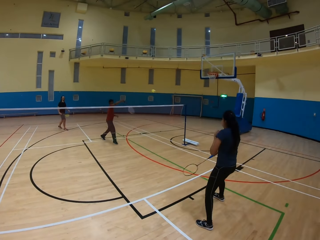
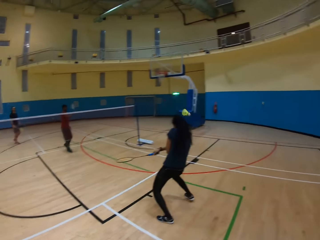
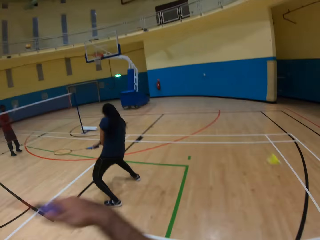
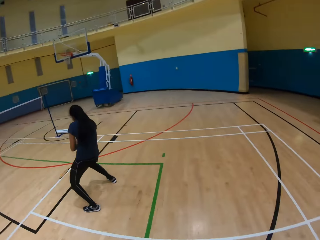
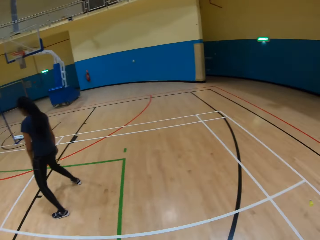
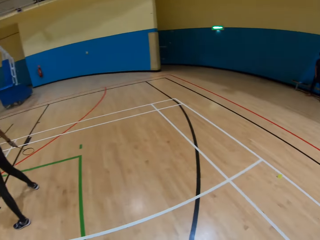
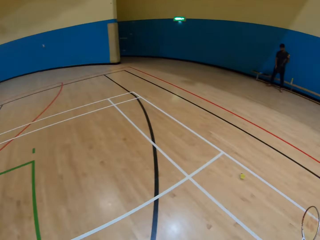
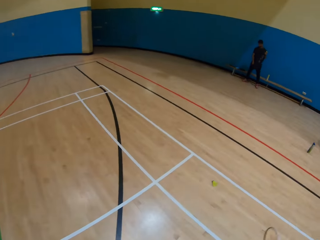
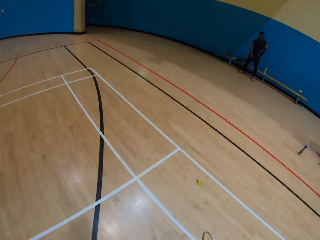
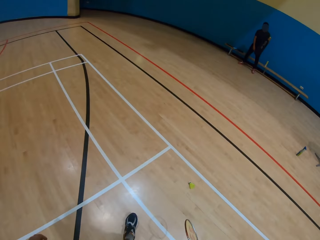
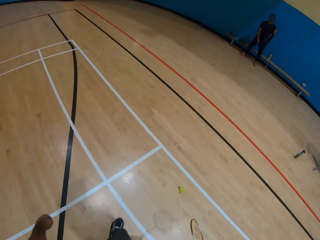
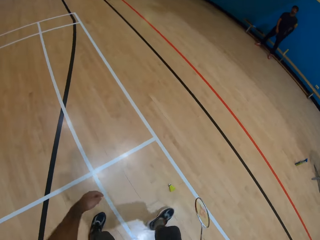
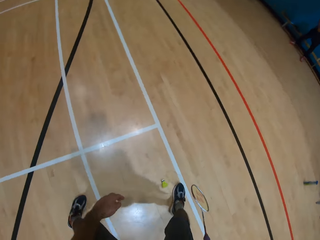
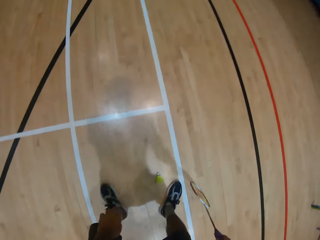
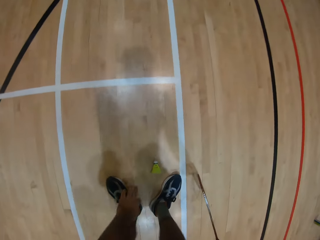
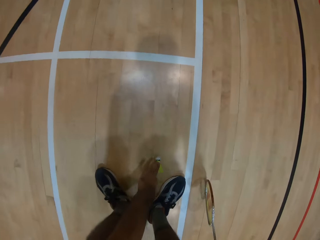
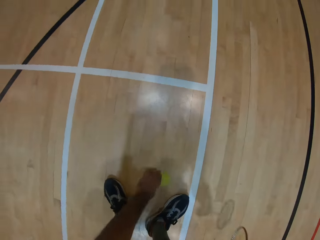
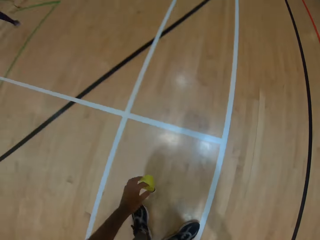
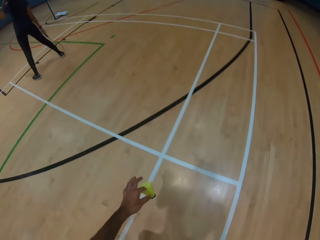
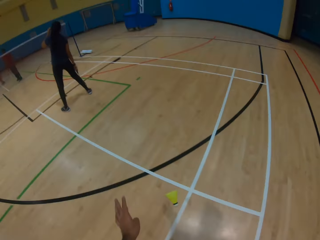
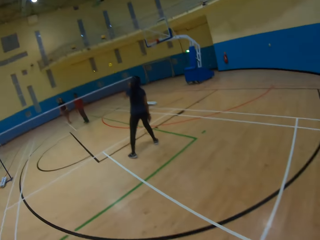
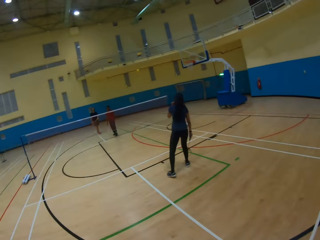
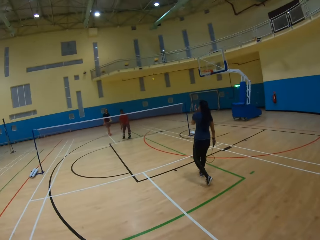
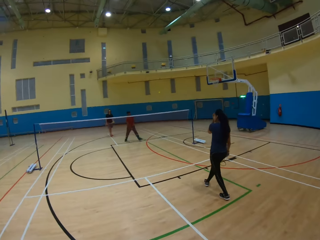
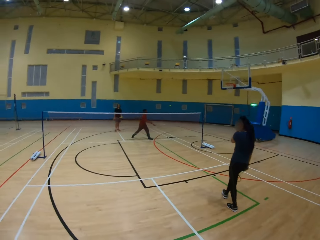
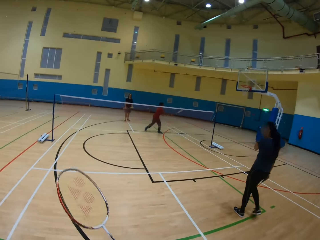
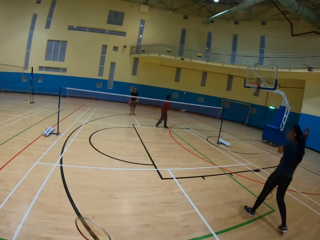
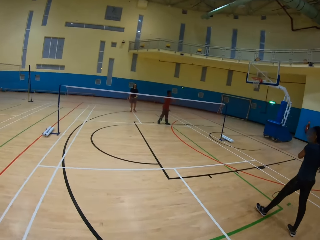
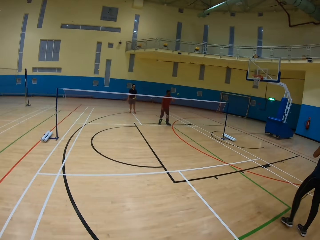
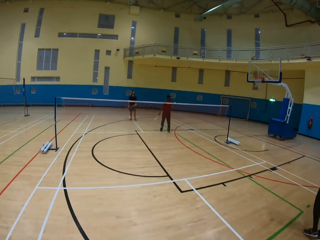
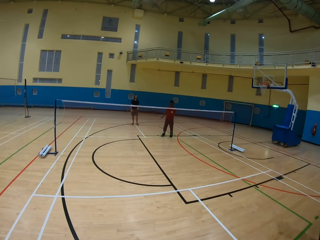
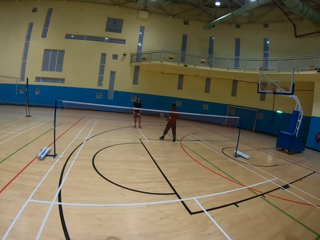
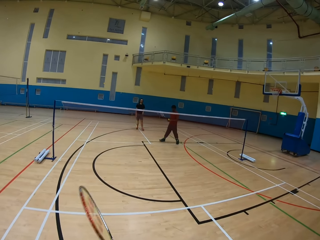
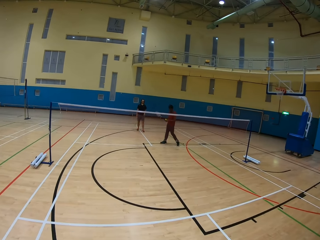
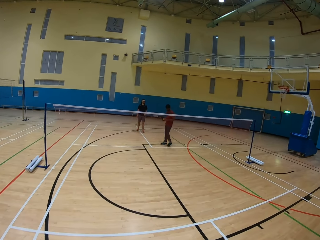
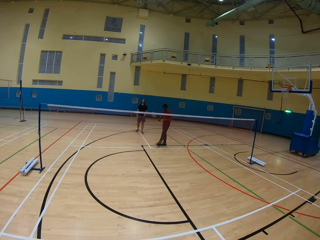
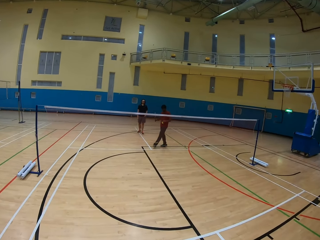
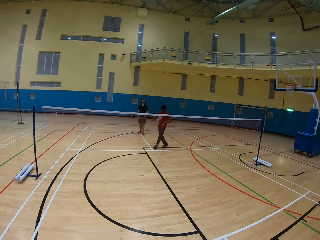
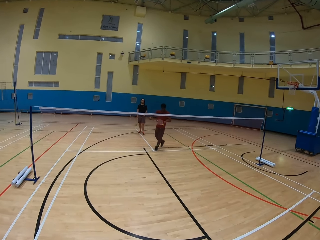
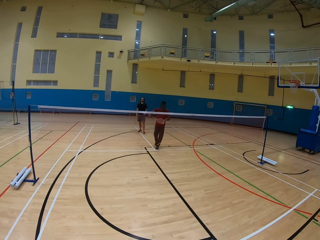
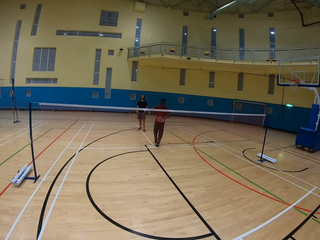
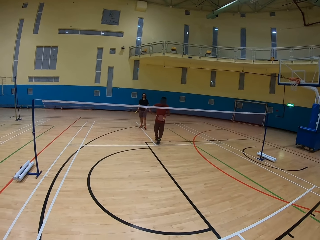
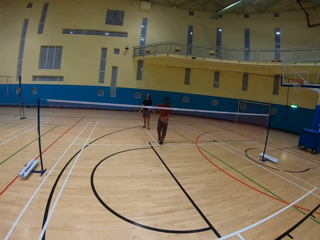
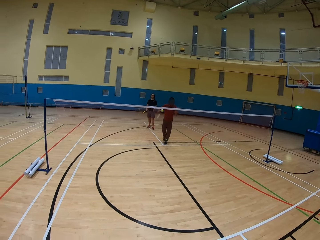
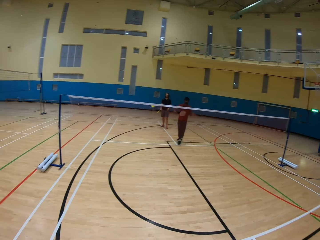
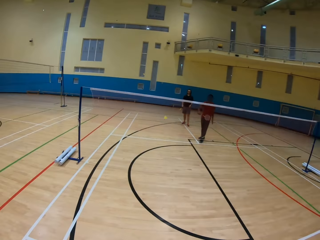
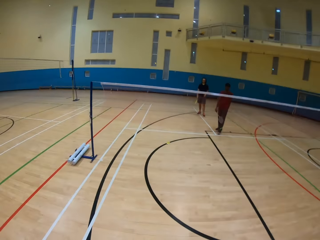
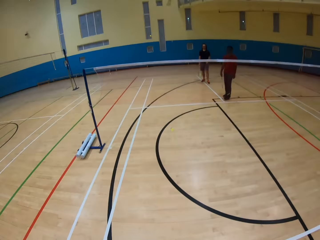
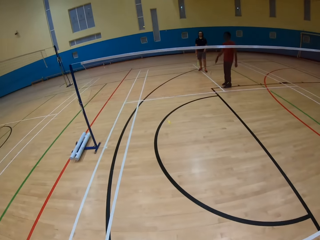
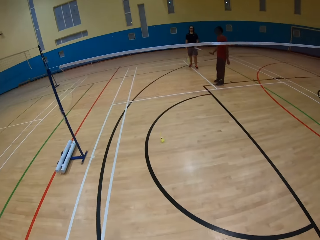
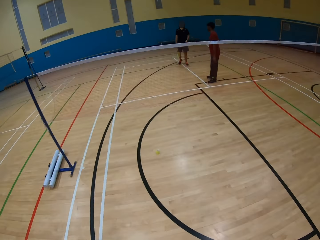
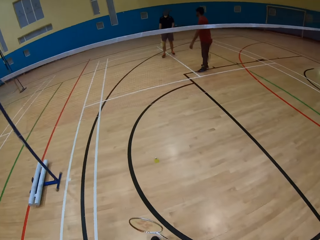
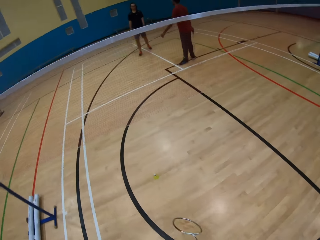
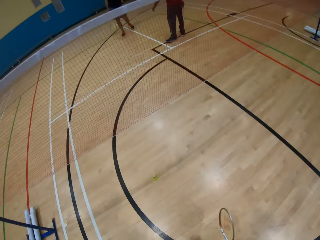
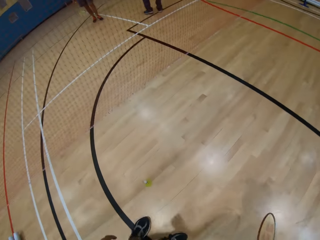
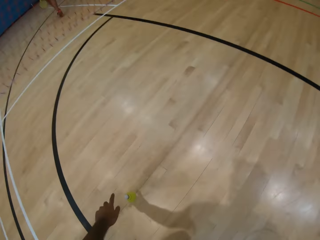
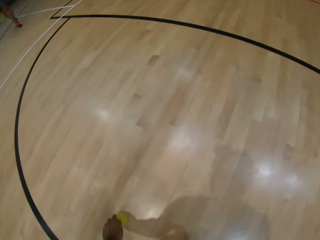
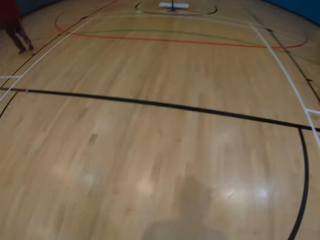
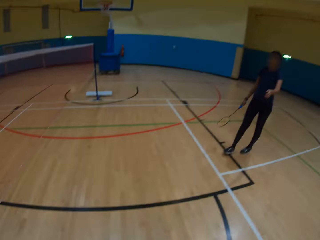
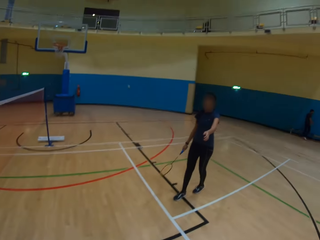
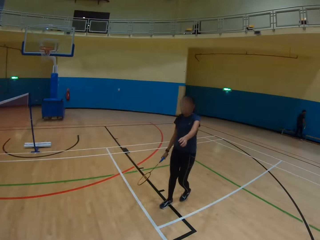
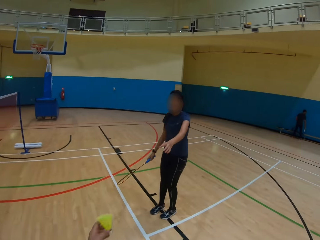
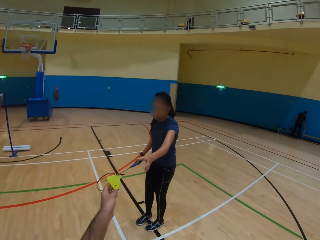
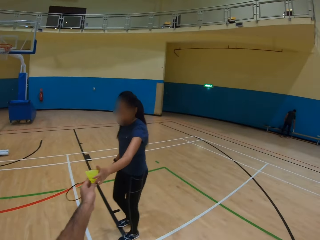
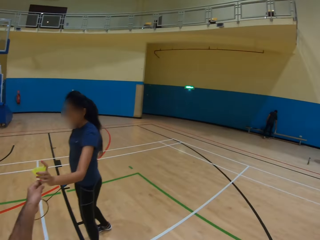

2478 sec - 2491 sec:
A man hits the shuttlecock or ball using a bat. The camera wearer picks up the shuttlecock. They hit the shuttlecock. A woman throws the ball using a bat. The camera wearer hits the shuttlecock. Another woman hits the shuttlecock. The camera wearer walks around. They pick the shuttlecock.

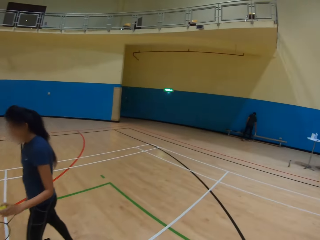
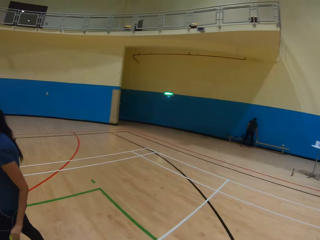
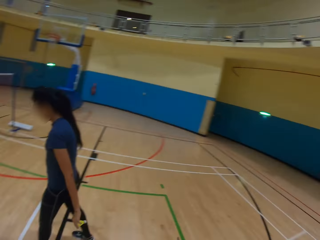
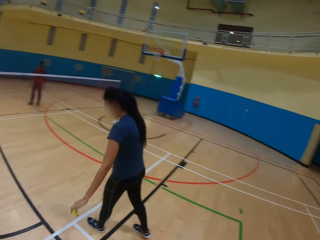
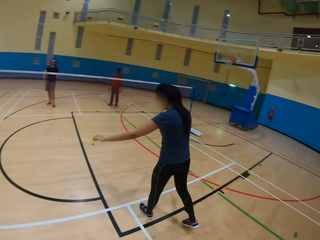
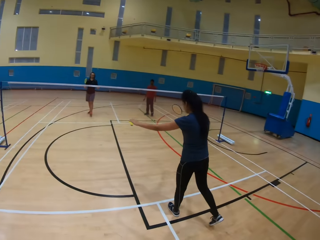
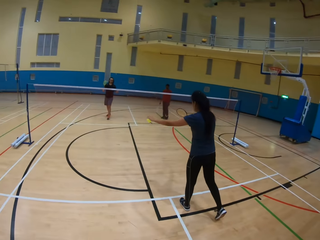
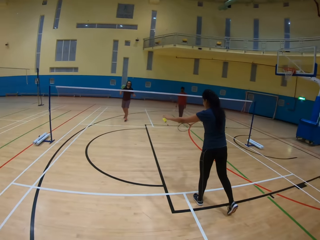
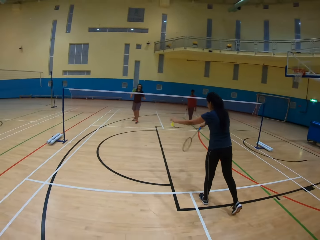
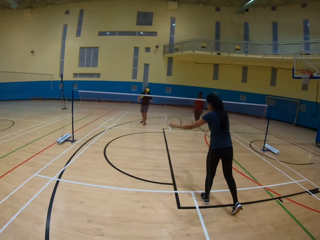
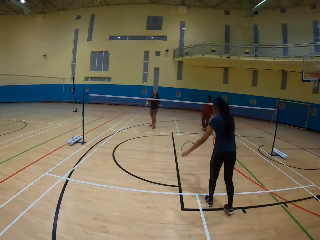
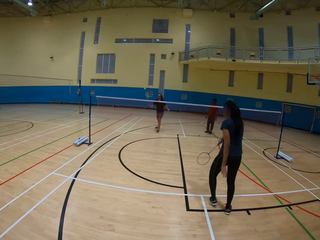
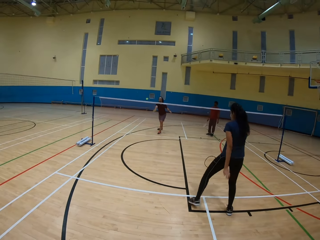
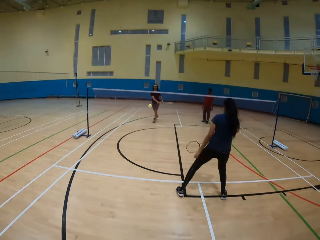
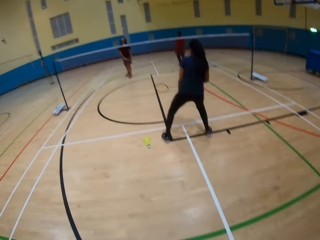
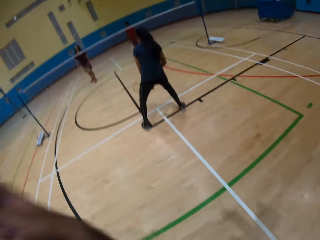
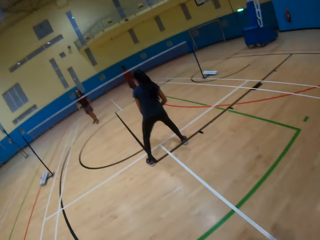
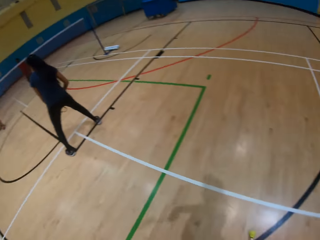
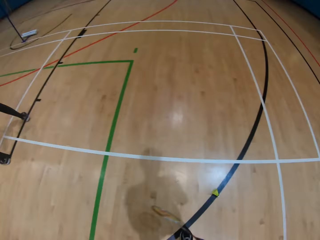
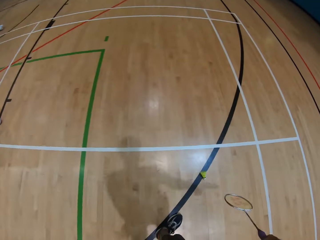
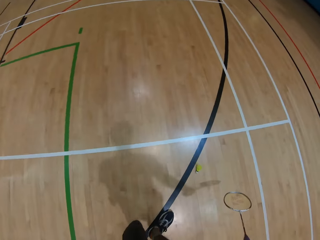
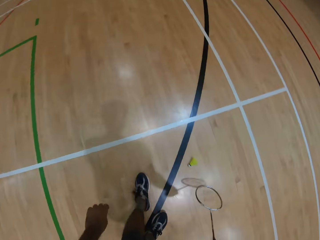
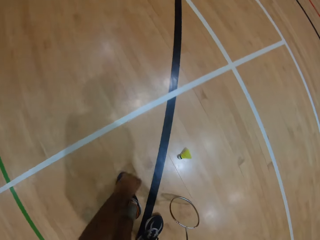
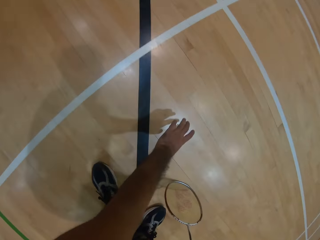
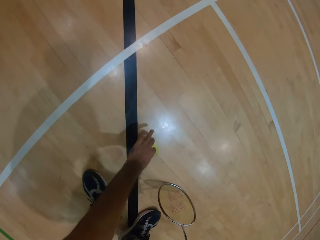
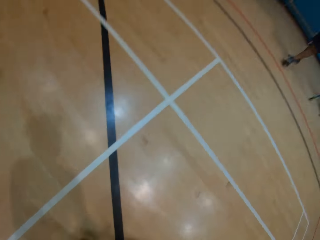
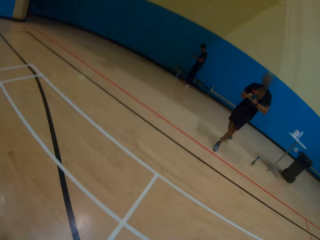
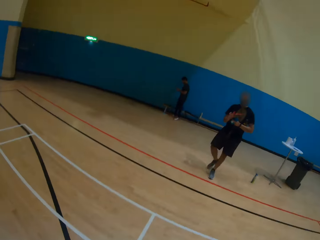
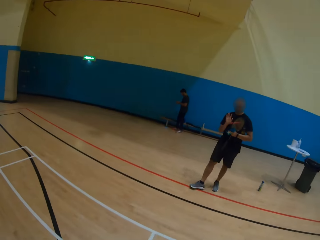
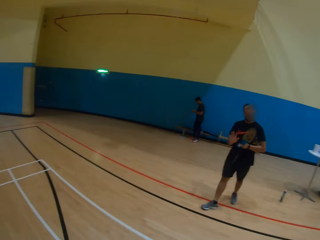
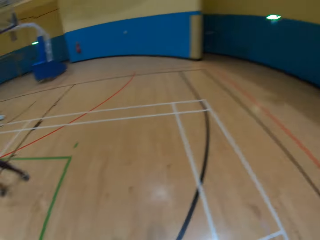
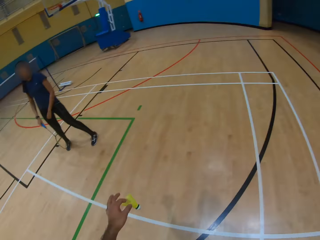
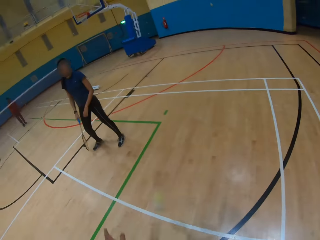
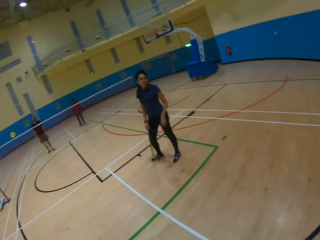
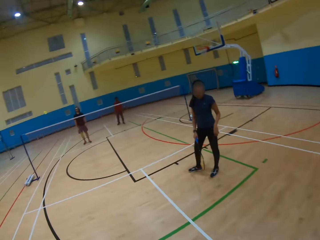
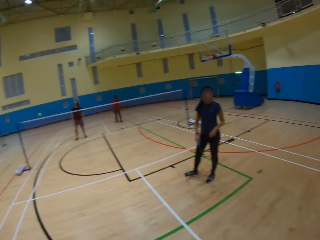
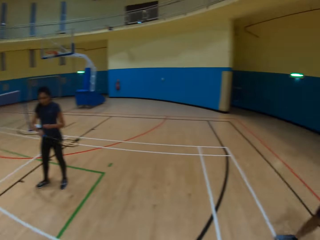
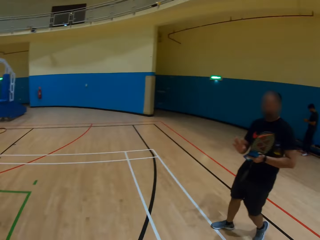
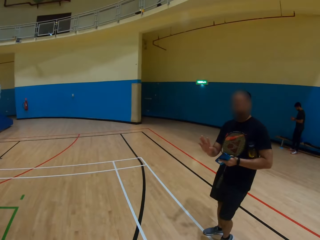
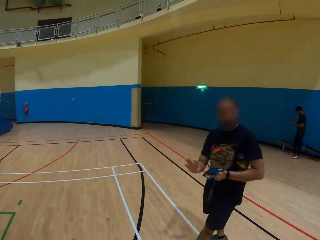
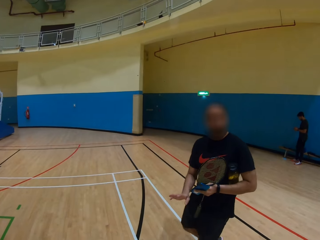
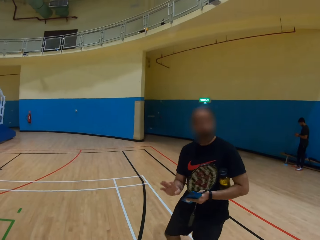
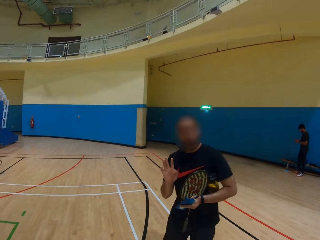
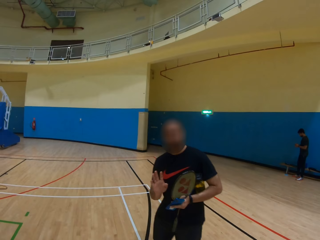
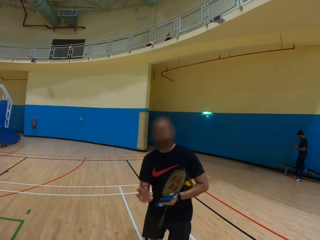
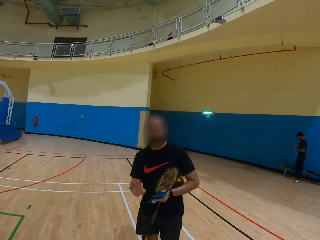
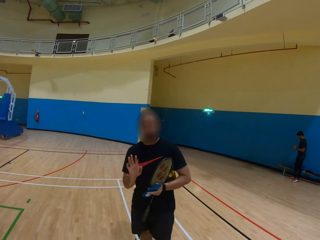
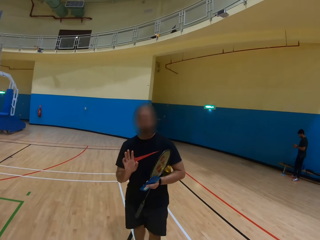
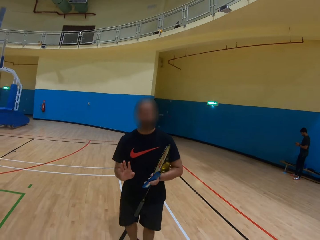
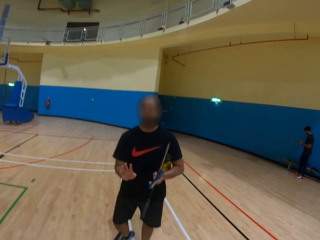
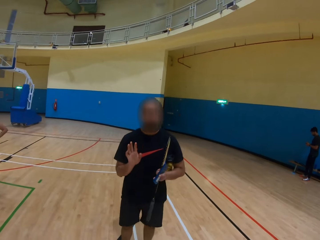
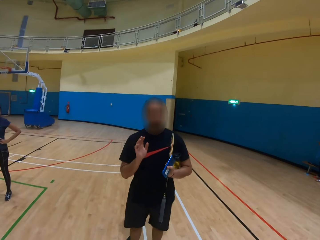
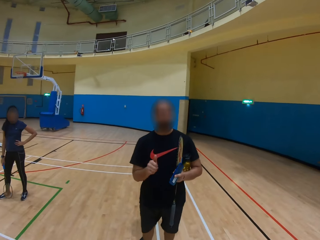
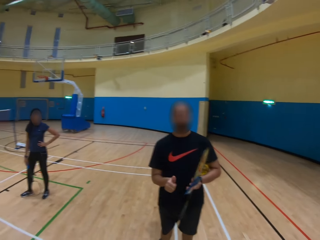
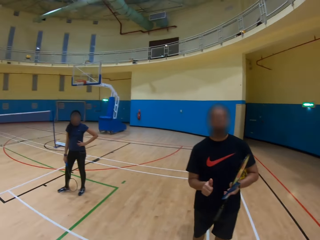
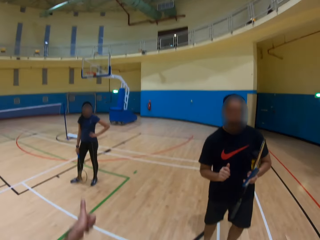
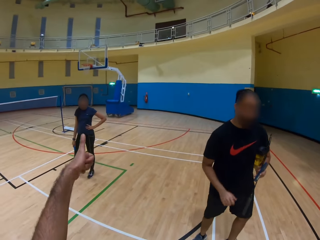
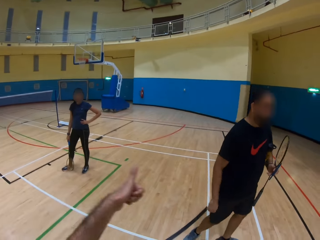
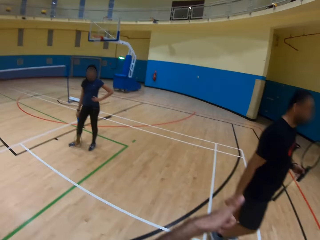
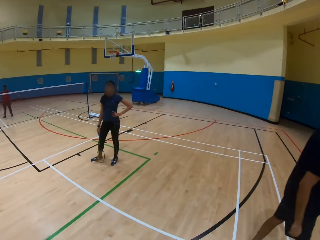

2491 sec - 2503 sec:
The camera wearer gives a woman the shuttlecock. The woman hits the shuttlecock using a bat. A man hits the shuttlecock using a bat. The camera wearer hits the shuttlecock. They pick up the shuttlecock on the ground. They hit the shuttlecock using a bat. They converse with another man. Another man demonstrates something.
